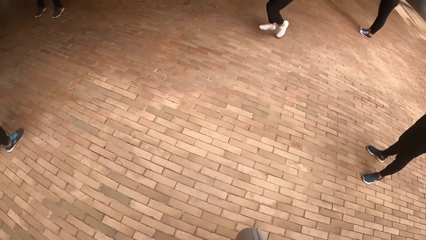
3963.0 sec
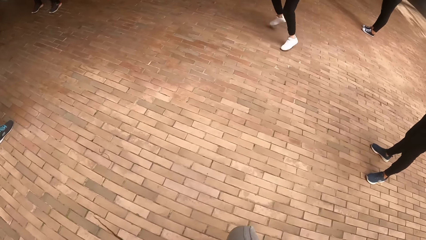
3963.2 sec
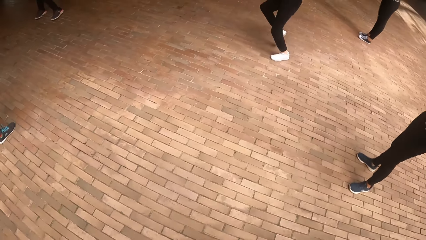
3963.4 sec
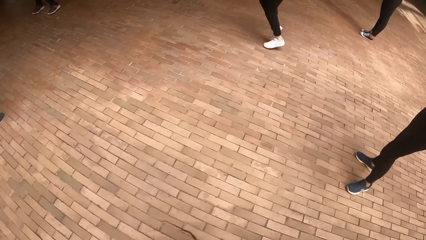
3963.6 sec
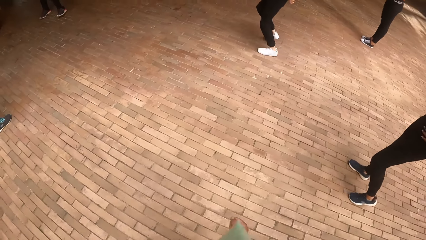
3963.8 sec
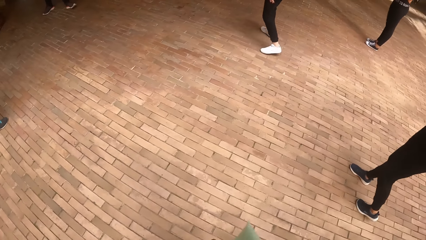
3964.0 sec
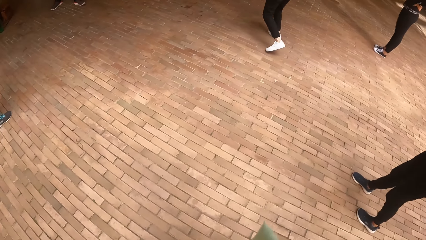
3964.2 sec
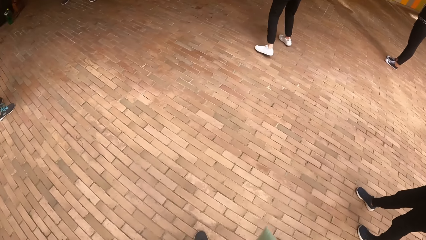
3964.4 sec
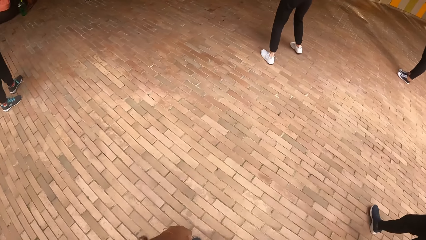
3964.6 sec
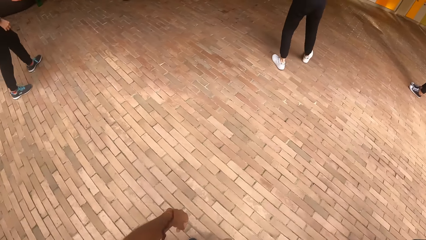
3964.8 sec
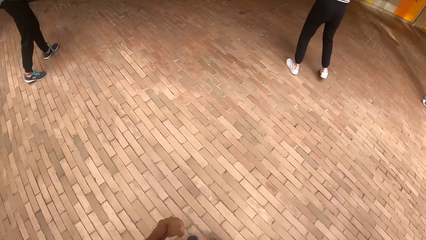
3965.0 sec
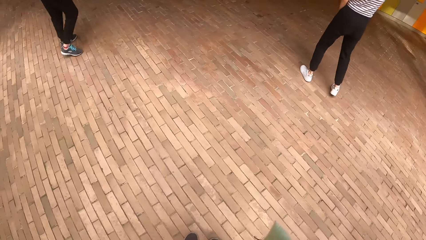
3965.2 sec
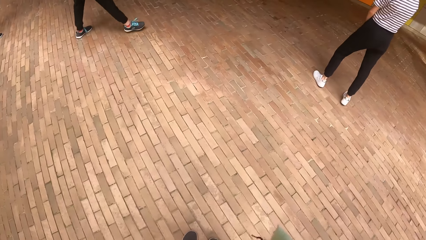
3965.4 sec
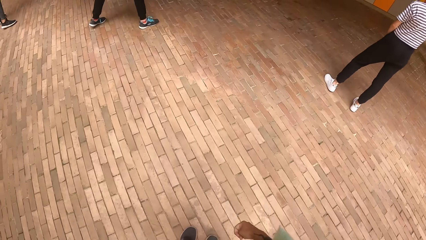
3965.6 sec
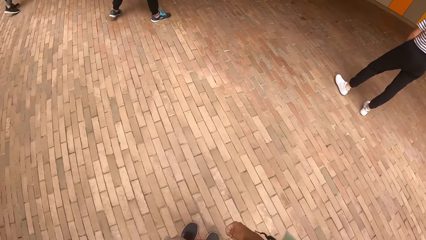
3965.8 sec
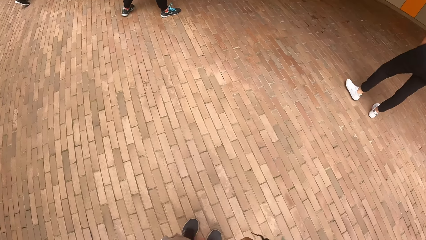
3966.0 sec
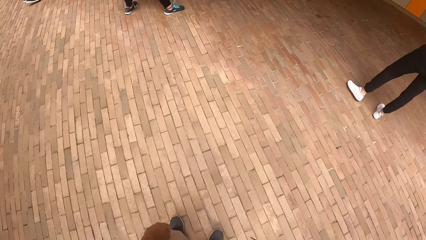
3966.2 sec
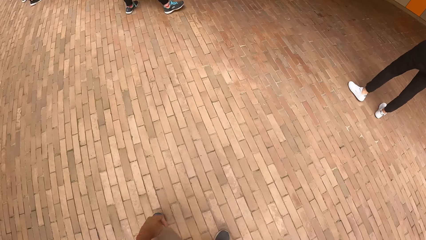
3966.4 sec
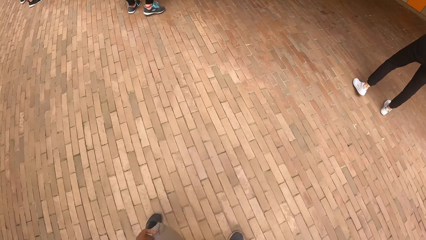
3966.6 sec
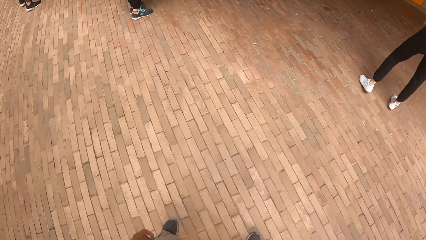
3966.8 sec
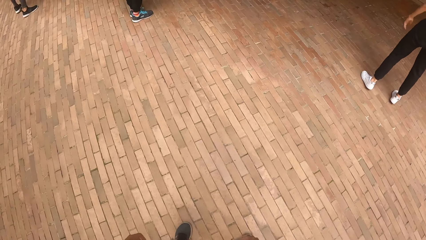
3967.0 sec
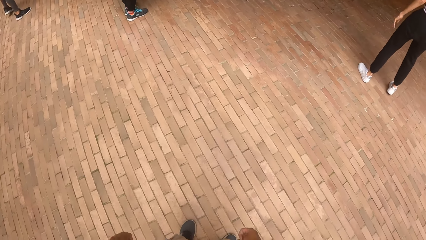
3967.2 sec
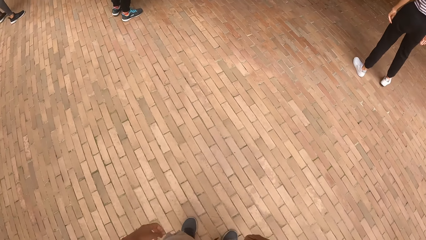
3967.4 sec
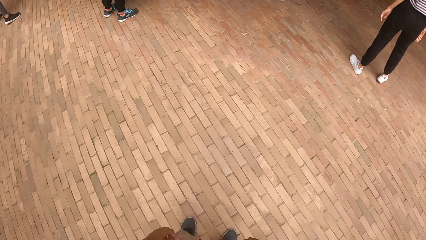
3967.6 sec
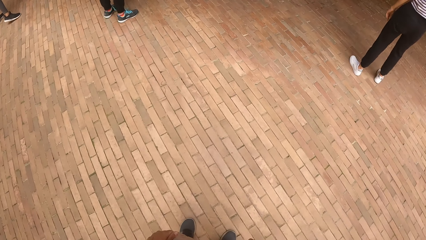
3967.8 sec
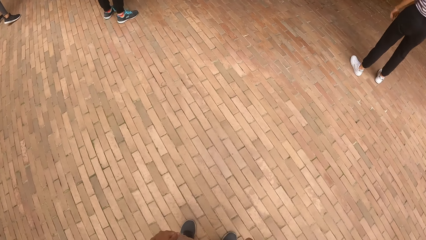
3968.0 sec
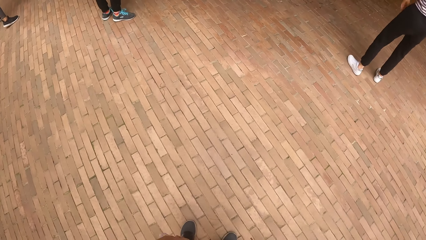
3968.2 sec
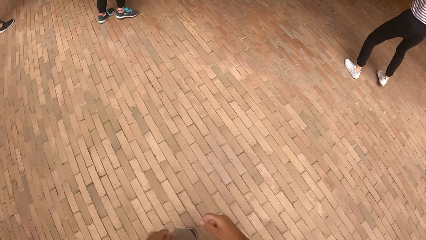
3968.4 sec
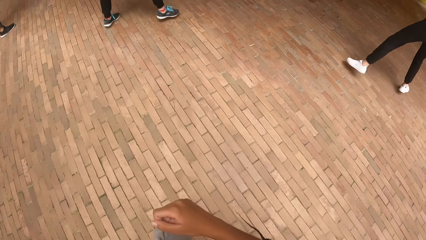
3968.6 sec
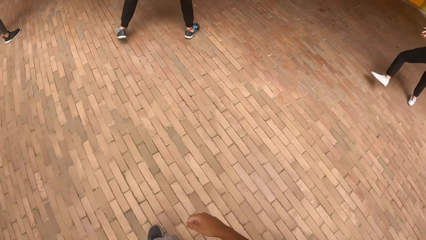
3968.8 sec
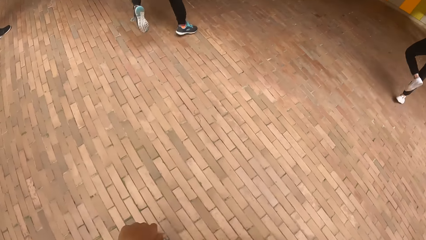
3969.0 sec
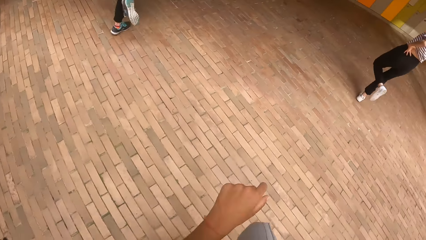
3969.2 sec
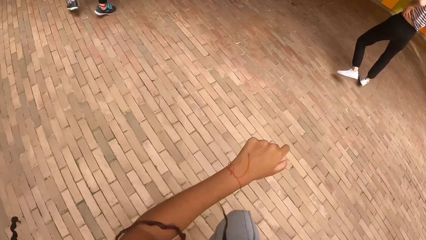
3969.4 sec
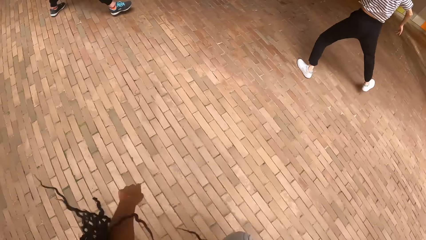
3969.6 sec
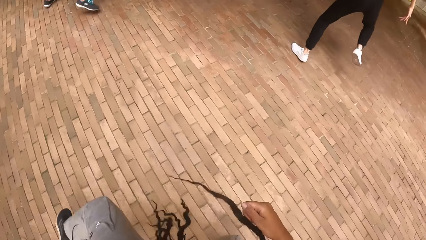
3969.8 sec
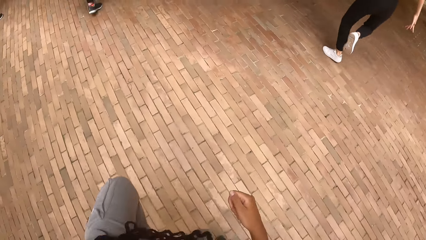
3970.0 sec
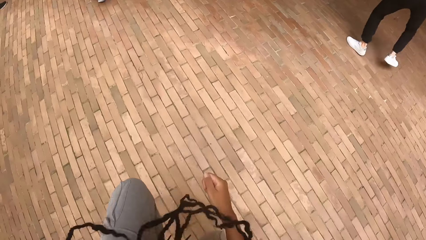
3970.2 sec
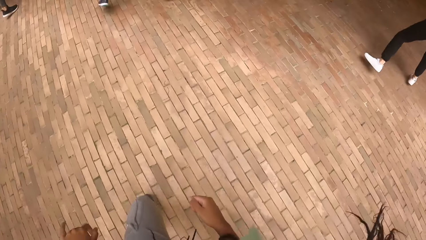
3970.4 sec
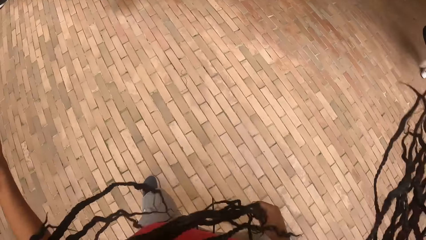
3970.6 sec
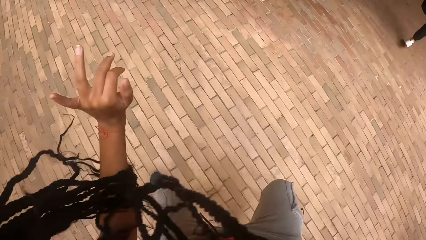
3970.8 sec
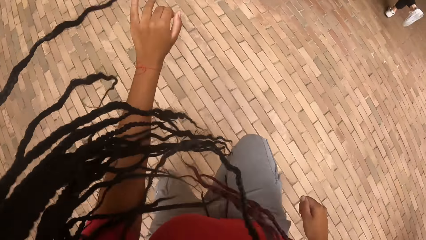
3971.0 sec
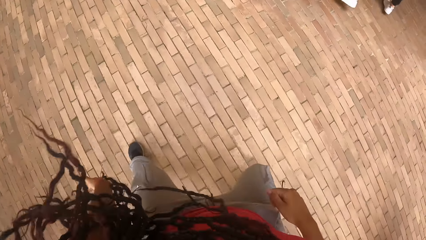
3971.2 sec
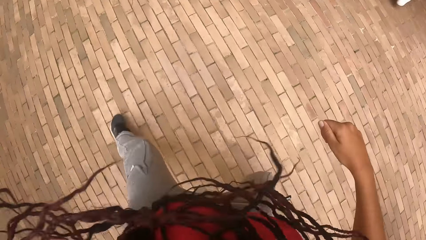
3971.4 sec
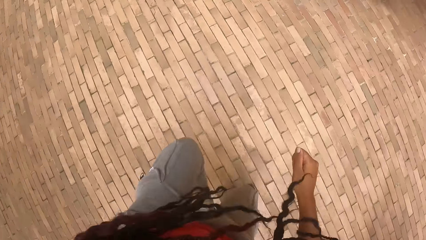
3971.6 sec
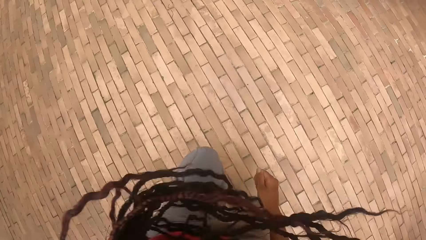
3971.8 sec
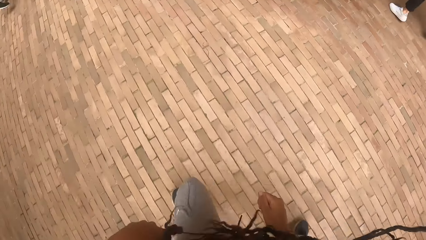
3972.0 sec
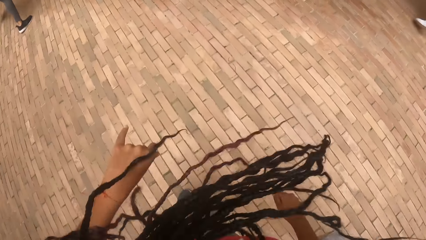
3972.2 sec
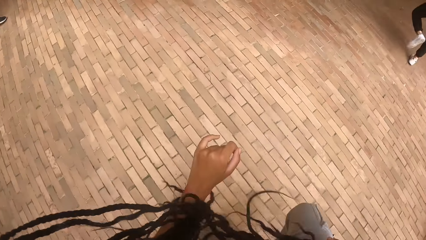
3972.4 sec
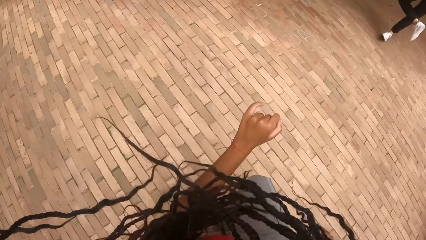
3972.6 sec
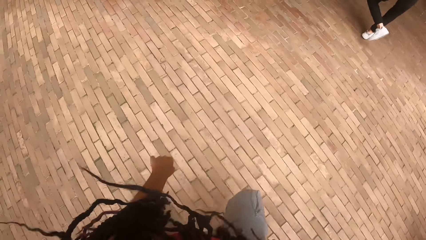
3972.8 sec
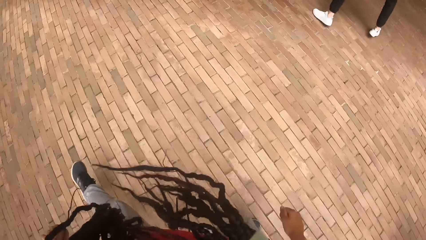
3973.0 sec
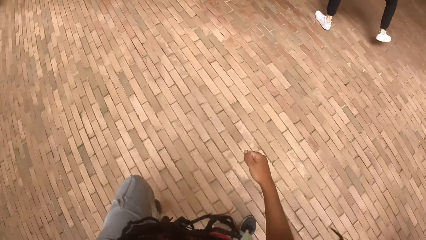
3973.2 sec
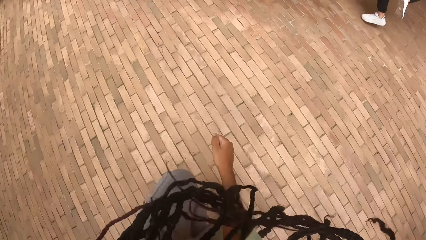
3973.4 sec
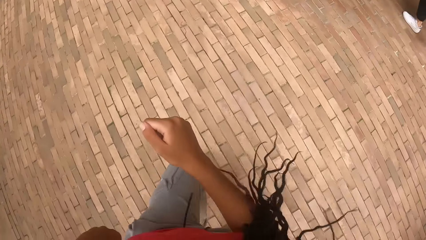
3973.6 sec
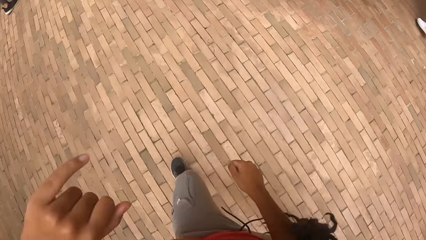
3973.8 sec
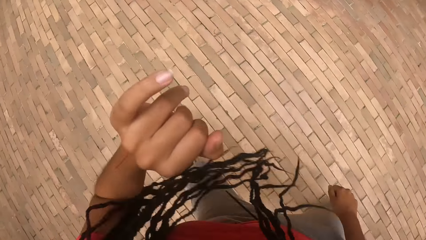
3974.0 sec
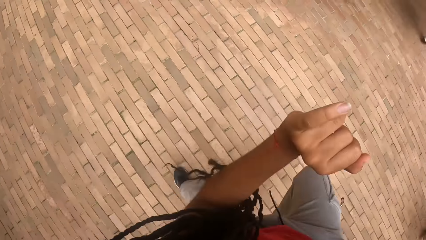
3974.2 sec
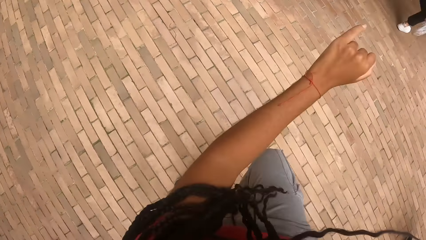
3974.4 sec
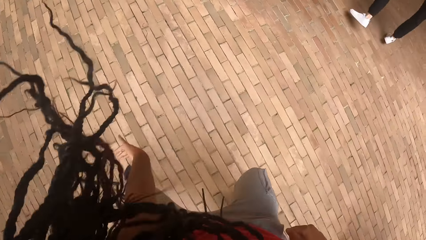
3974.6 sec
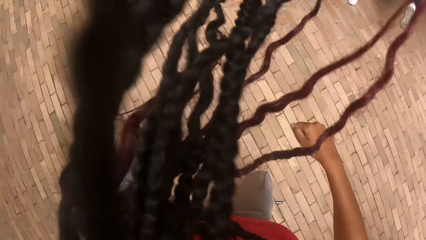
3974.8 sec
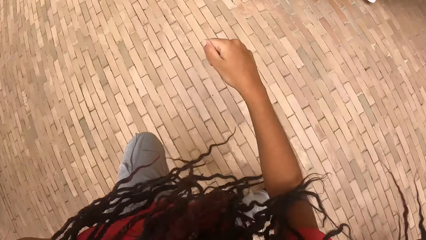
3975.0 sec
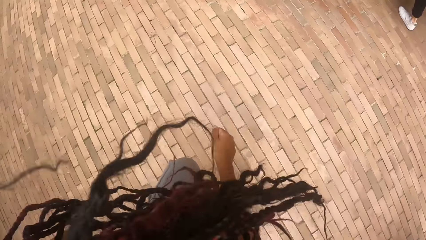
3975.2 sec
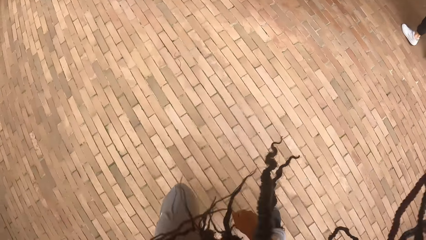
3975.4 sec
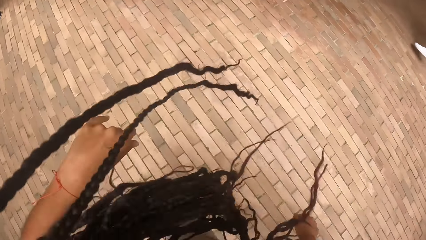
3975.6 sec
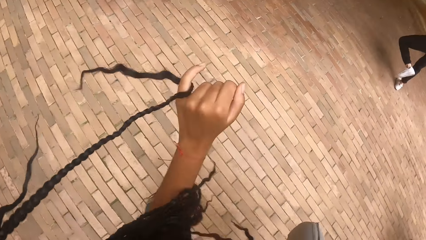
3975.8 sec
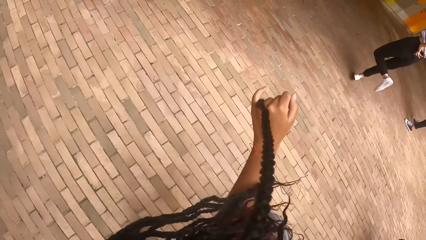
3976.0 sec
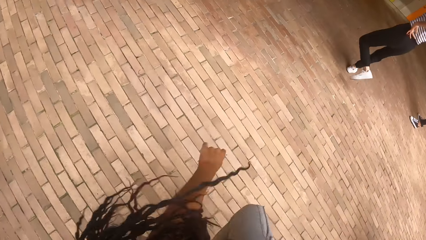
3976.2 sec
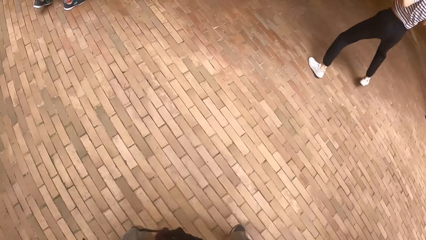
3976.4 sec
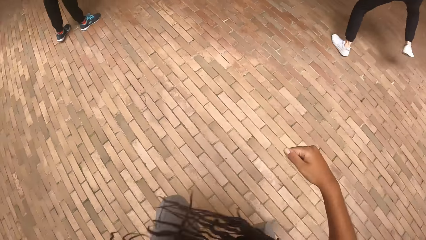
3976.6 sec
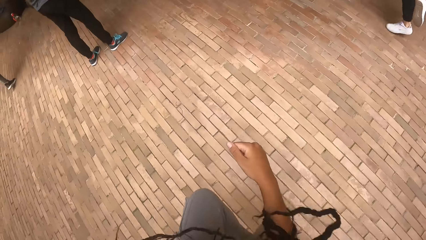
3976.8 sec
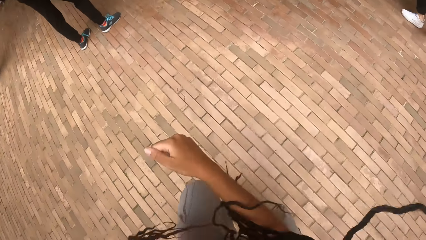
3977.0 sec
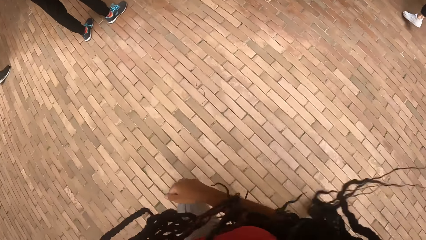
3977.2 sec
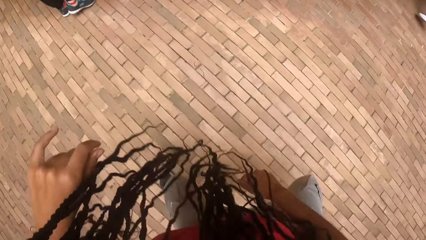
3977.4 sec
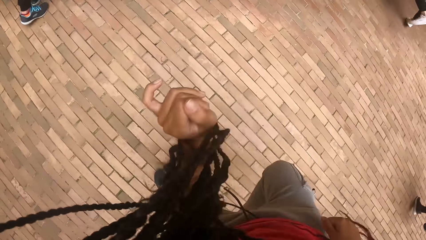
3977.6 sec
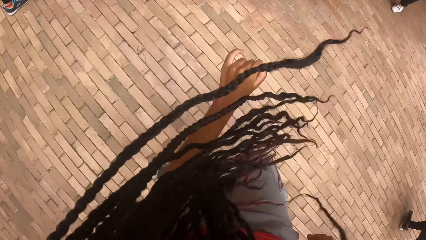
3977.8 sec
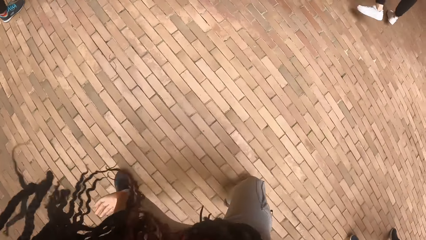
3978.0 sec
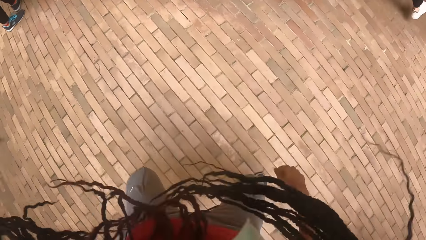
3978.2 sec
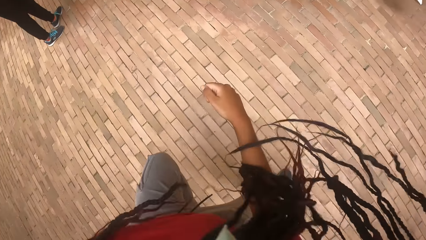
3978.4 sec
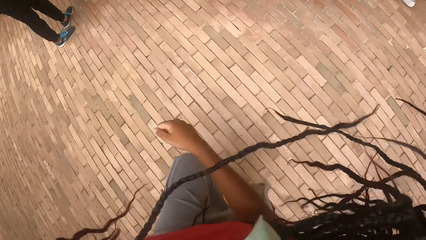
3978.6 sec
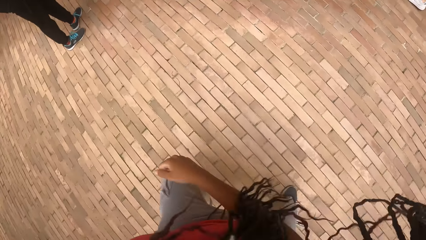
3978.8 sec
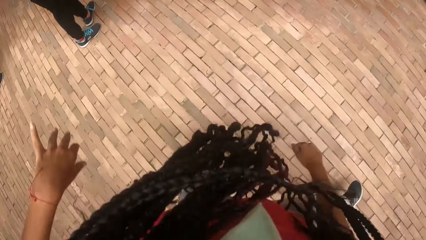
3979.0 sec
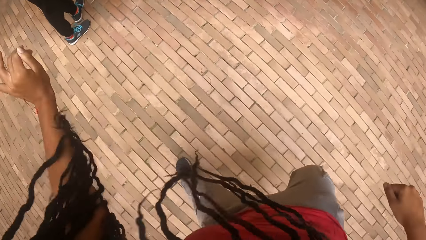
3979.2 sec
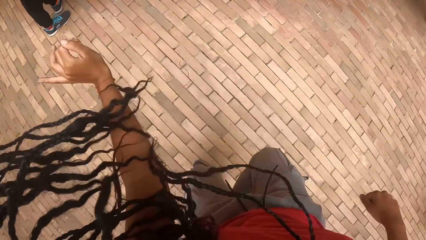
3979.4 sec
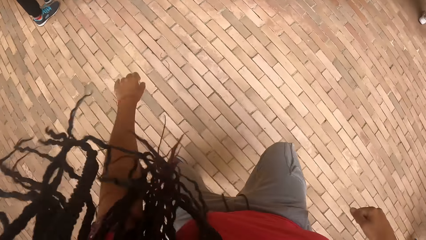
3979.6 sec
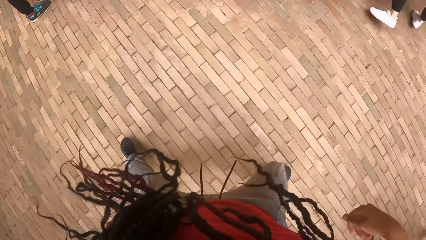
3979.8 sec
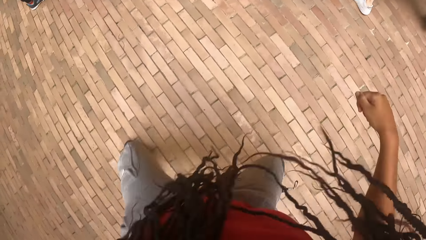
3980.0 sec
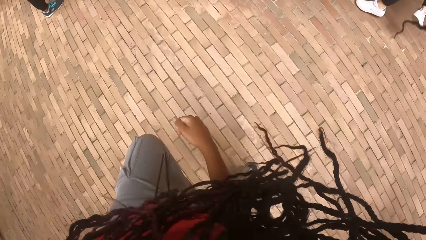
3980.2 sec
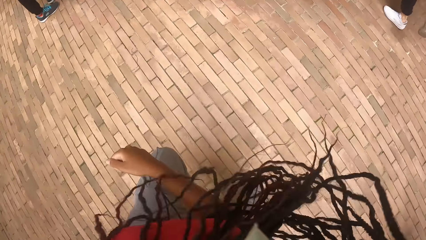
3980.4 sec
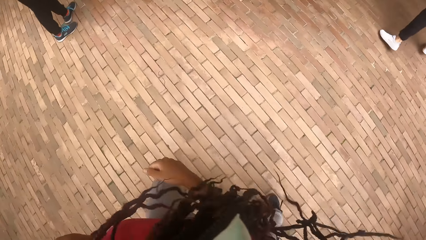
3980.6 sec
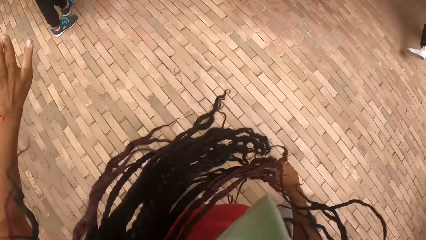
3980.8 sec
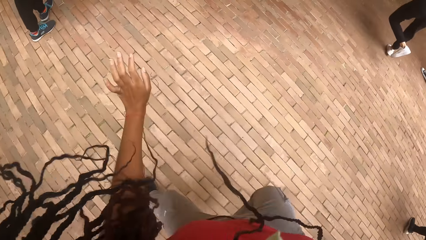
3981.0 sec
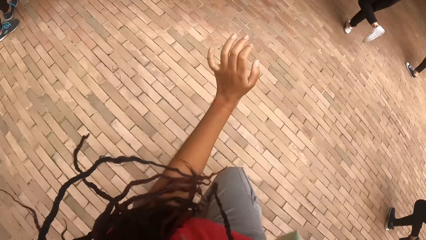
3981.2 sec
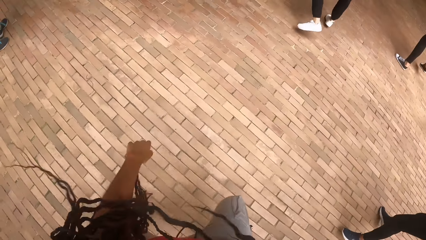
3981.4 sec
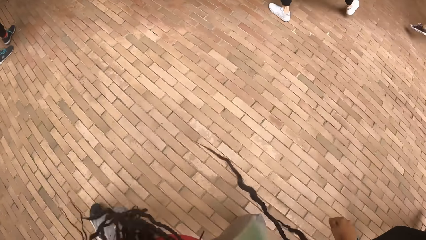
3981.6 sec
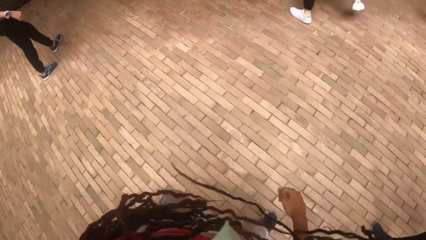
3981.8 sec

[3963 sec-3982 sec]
The camera wearer does exercises. They dance in the midst of the group of people.
